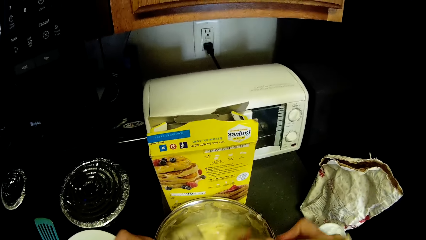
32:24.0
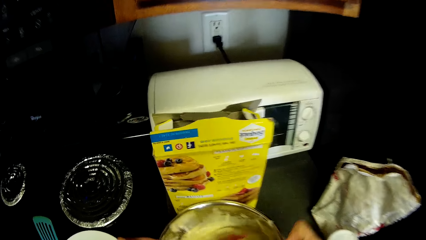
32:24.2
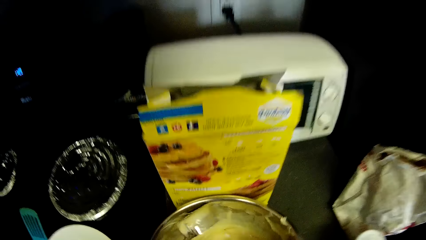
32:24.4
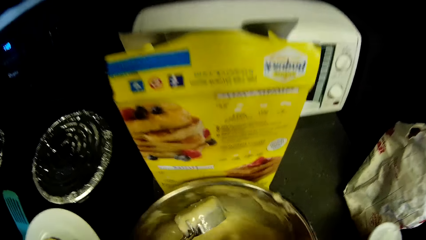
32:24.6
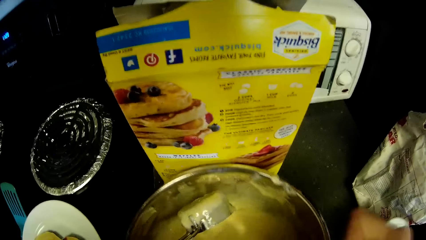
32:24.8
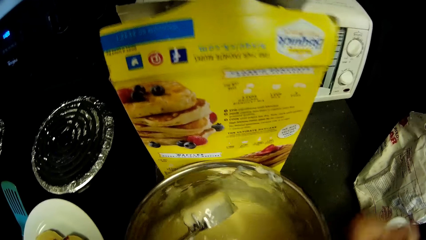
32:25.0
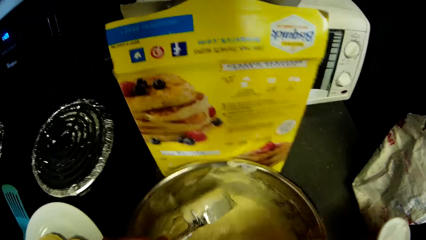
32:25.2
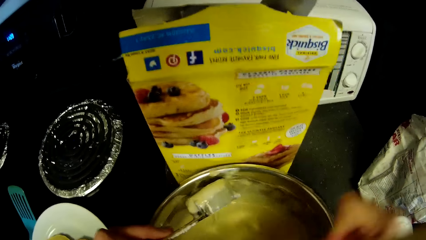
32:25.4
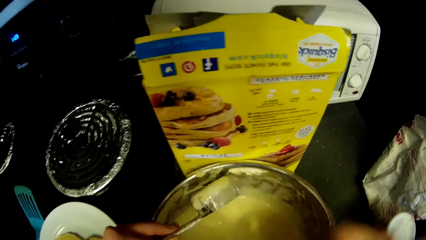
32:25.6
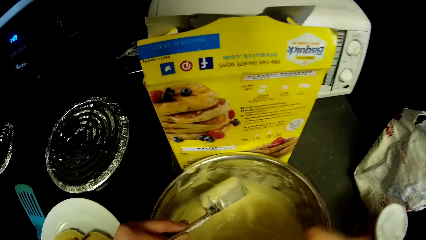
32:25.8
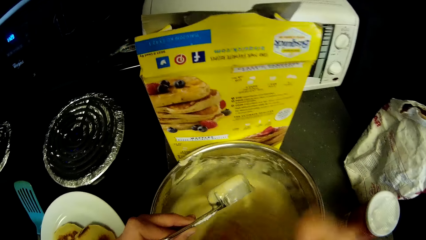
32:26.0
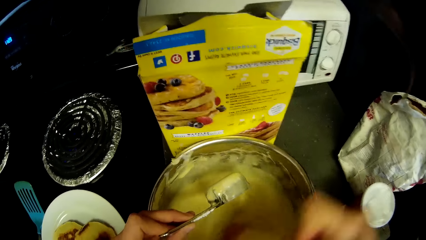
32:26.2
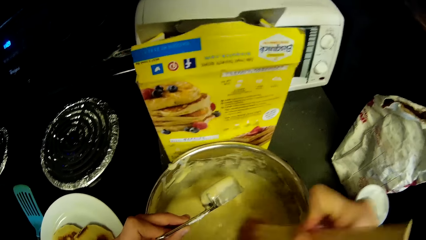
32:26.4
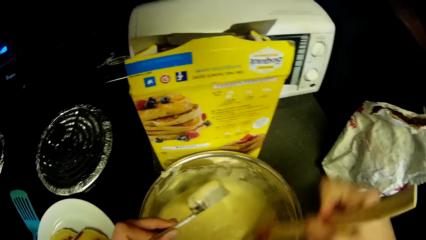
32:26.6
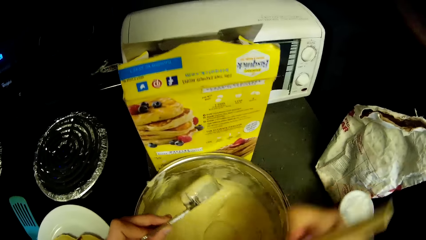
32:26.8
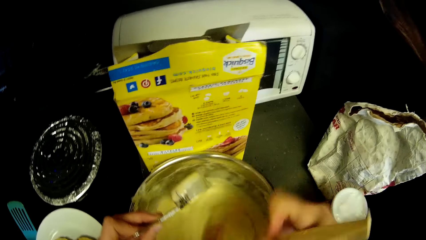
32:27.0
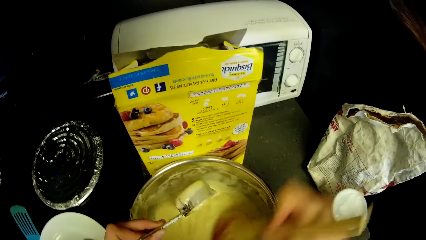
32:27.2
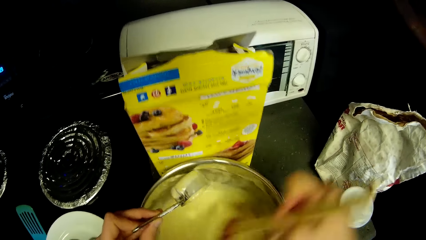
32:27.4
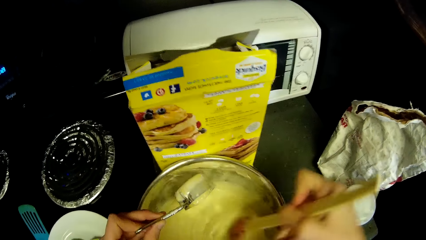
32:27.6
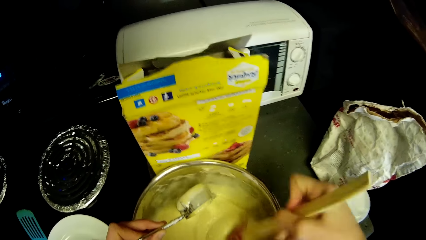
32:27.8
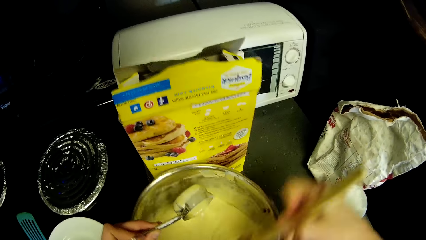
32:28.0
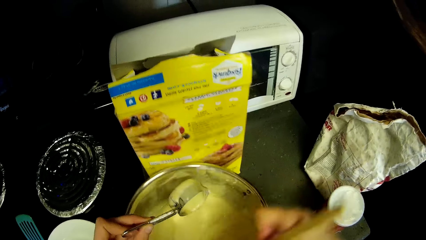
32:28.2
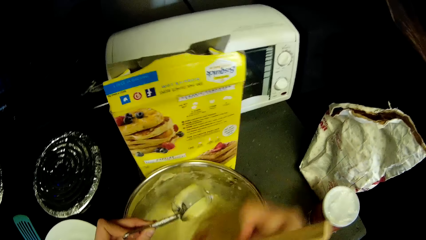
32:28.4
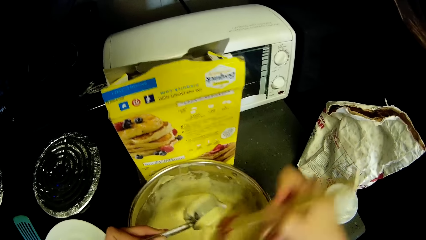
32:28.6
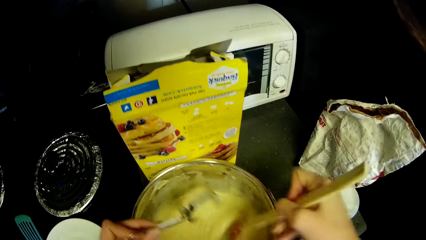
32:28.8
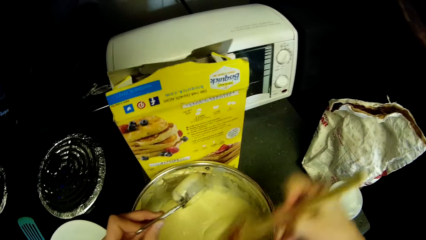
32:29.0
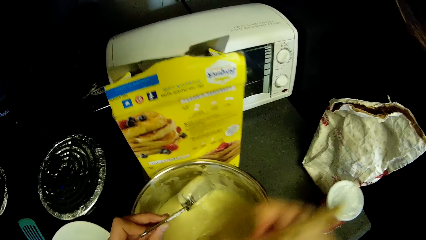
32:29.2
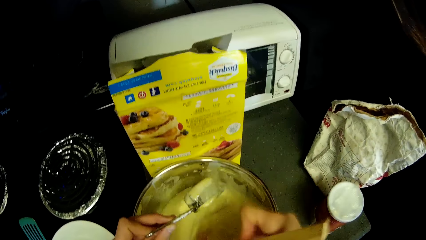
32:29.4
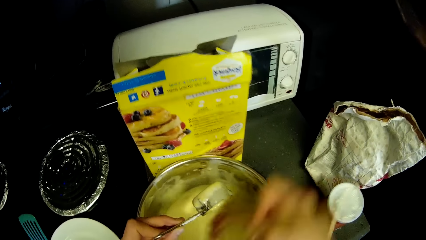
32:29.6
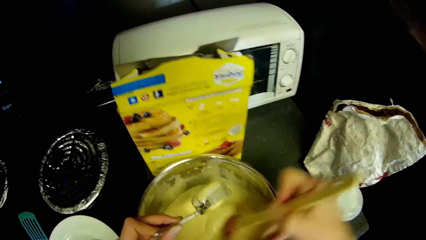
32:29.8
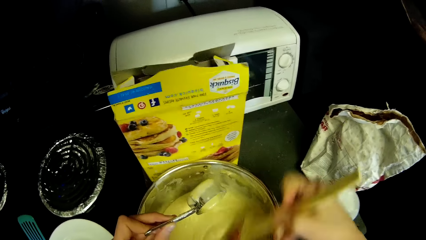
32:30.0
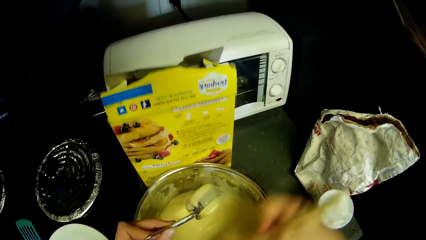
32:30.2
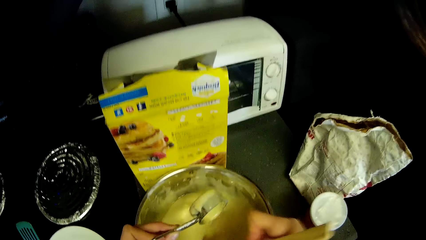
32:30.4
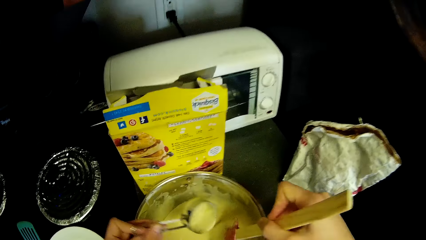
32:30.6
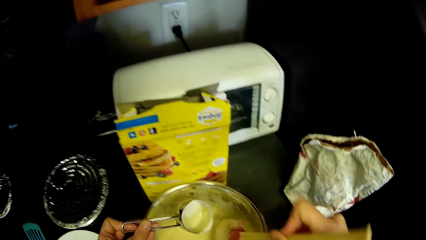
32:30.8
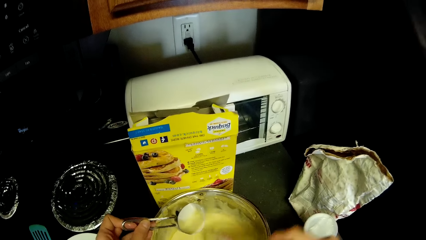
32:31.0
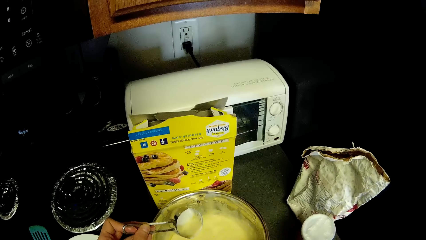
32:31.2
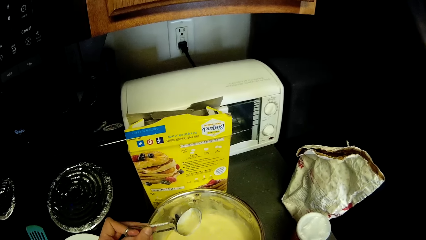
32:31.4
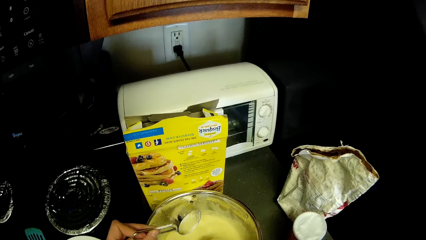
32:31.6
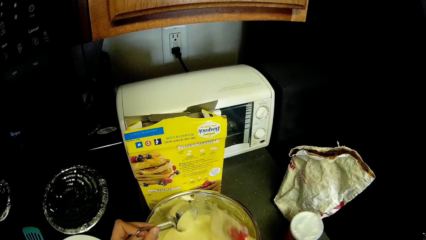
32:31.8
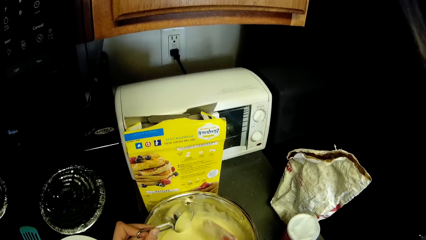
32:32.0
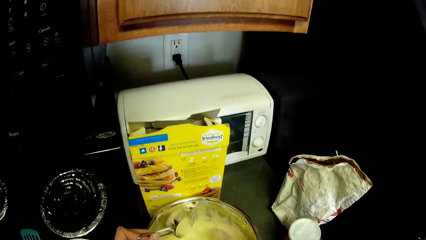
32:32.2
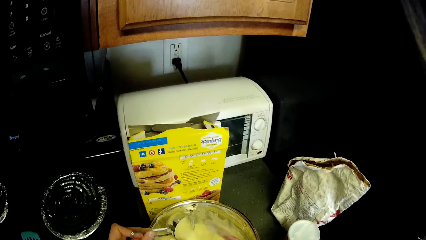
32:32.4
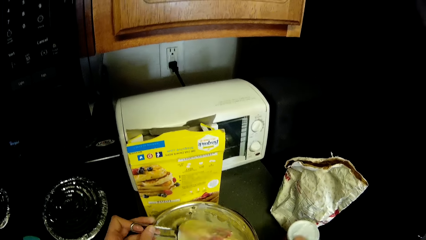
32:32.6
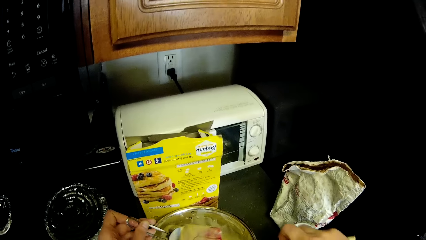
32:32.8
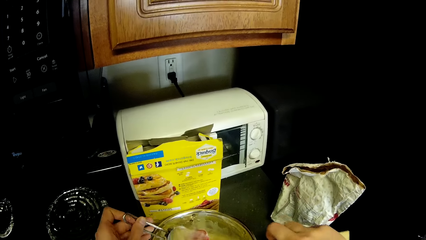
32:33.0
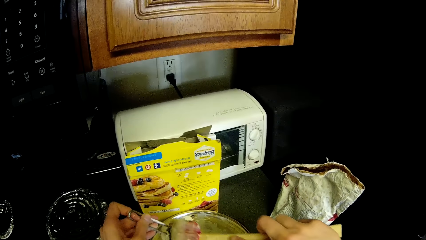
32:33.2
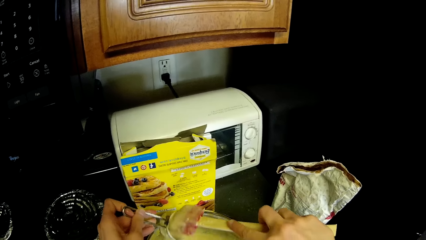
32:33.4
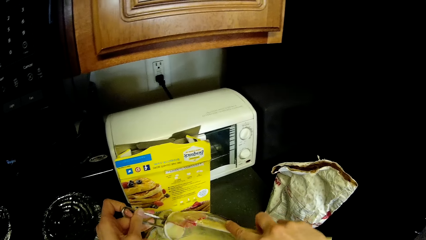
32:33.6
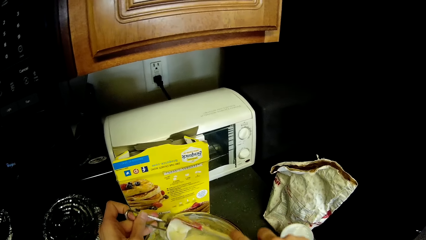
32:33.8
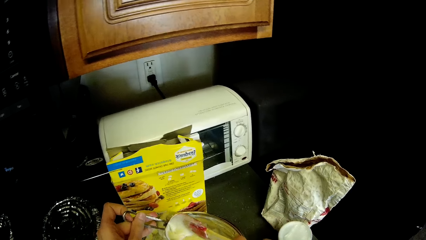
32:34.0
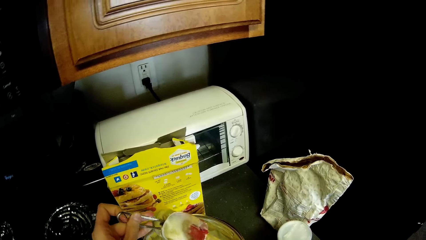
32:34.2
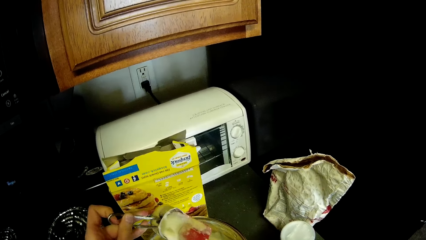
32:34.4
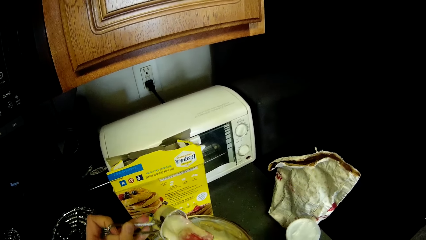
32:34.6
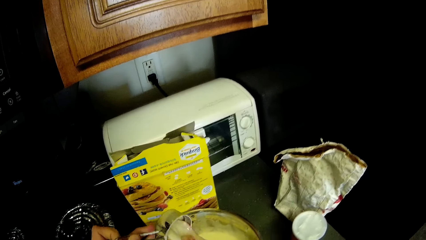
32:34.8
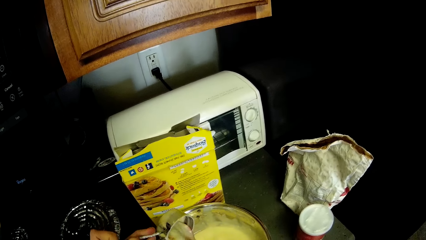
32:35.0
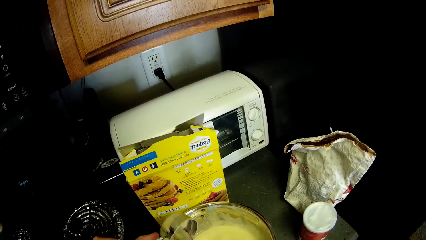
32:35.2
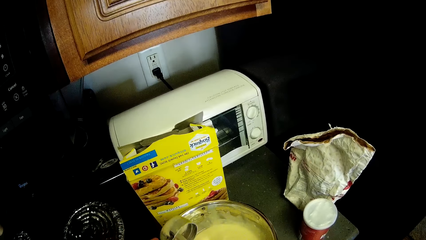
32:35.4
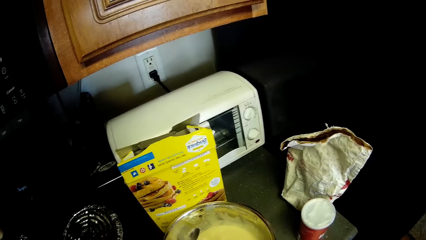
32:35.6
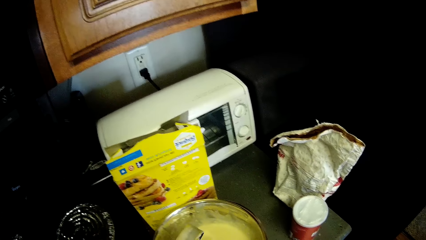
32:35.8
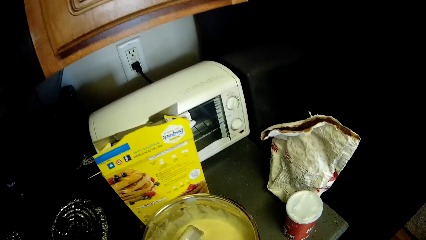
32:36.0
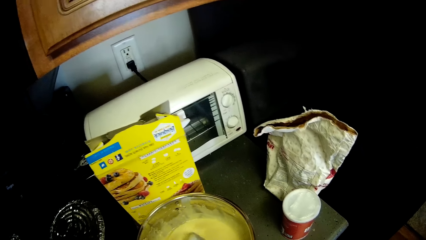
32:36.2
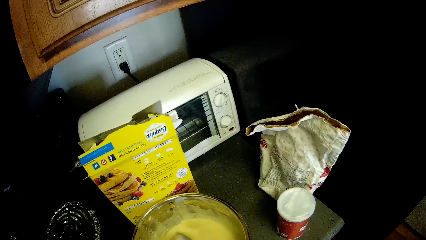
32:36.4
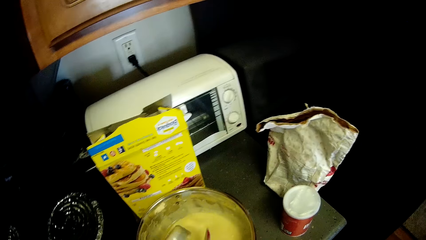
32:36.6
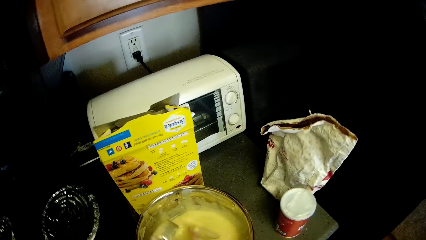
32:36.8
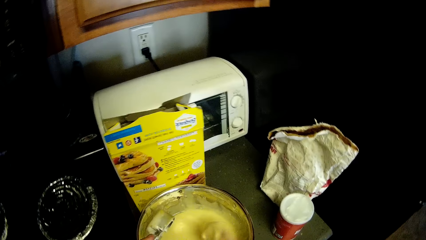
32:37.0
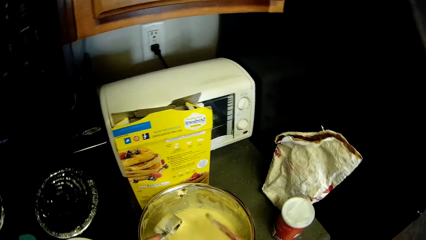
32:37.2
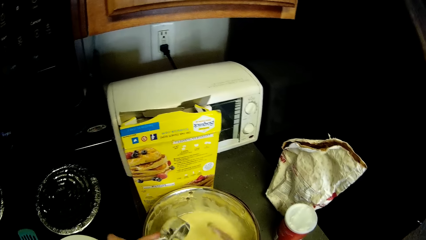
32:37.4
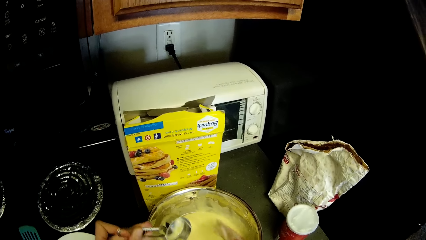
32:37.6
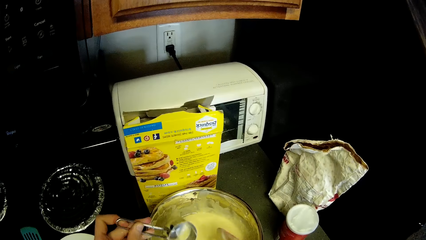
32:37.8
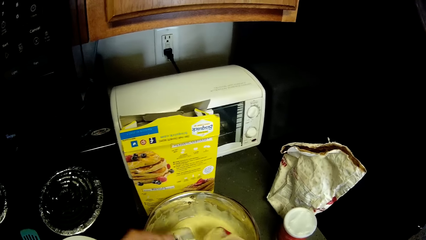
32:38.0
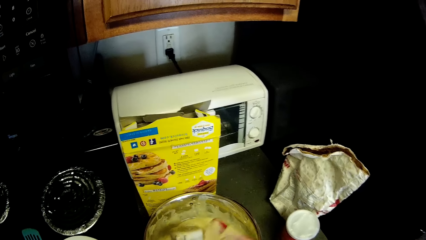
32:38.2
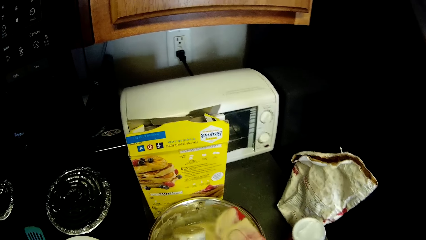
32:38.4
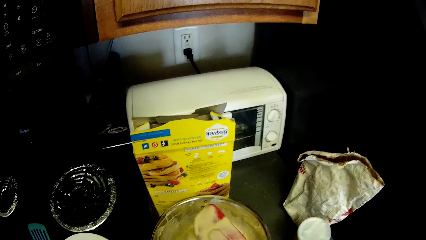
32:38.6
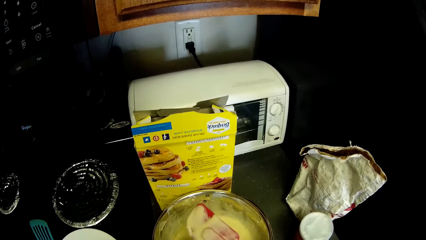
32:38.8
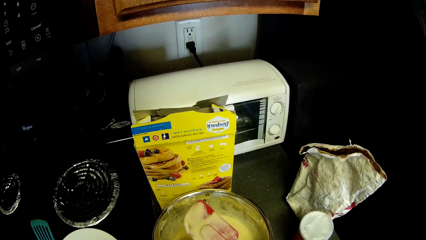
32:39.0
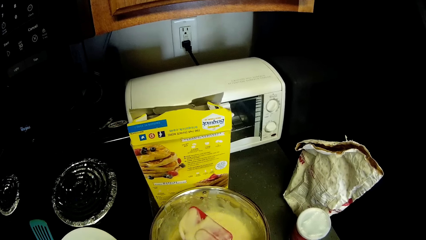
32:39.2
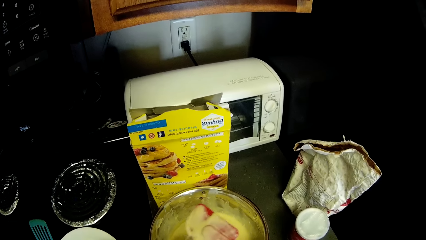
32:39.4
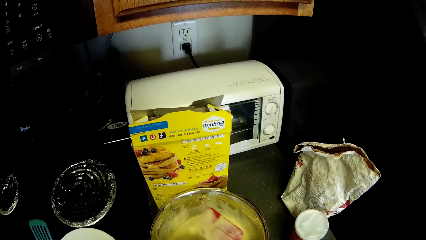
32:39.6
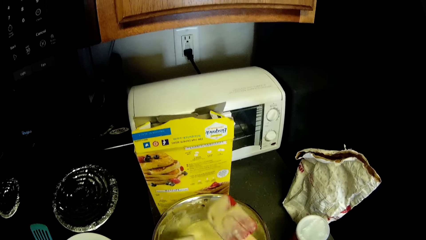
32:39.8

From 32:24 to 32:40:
The camera wearer pauses mixing the pancake mix together with the ingredients in the stainless bowl. They resume mixing the pancake mix together with the ingredients in the stainless bowl. They remove pancake mix from the measuring cup with a wooden spatula into the stainless bowl.
